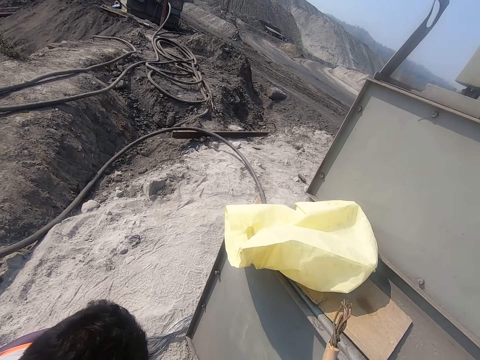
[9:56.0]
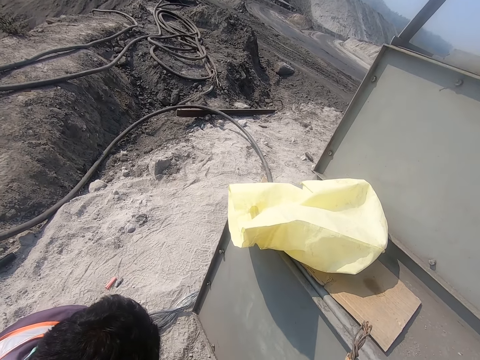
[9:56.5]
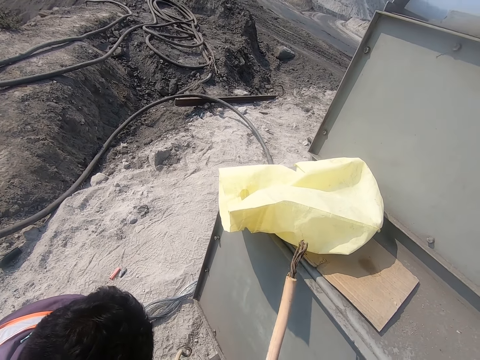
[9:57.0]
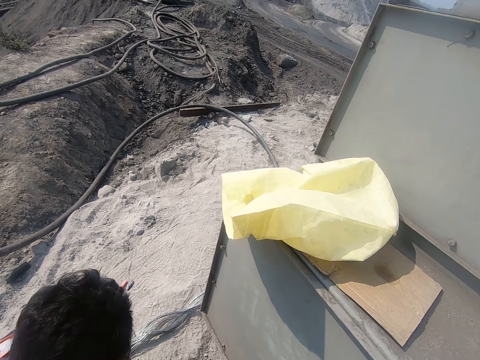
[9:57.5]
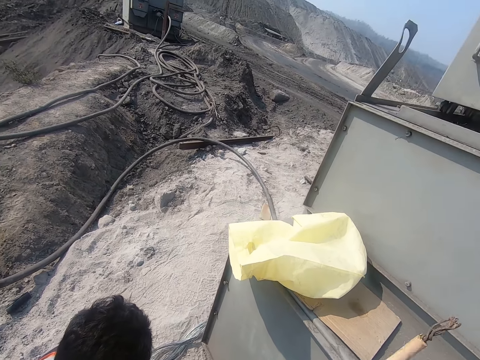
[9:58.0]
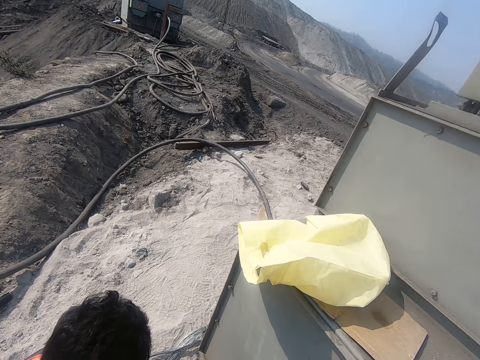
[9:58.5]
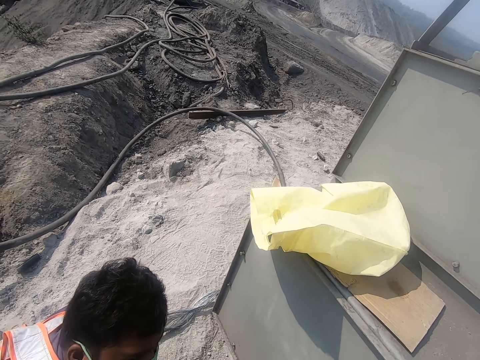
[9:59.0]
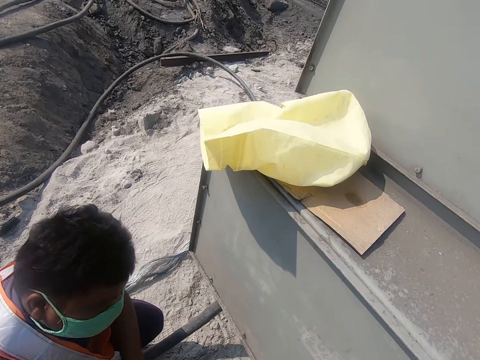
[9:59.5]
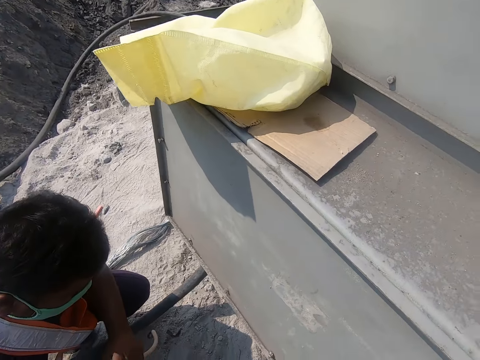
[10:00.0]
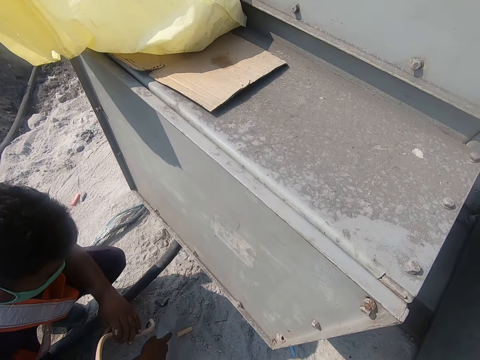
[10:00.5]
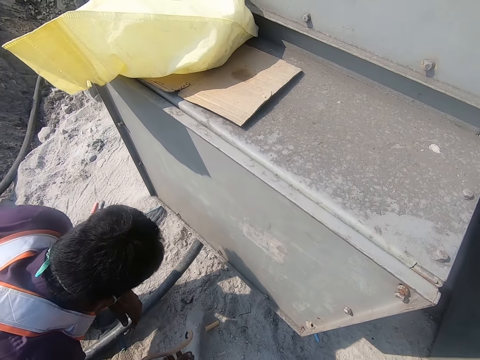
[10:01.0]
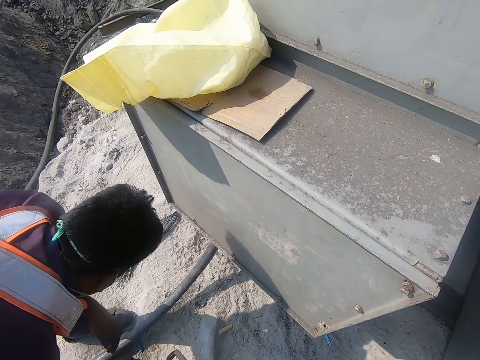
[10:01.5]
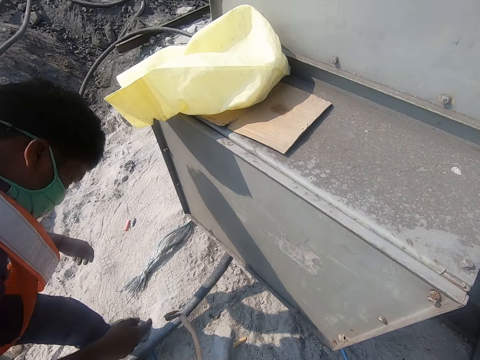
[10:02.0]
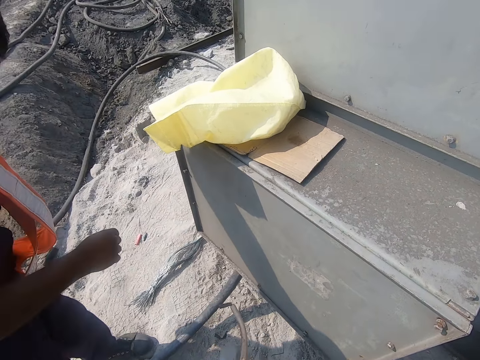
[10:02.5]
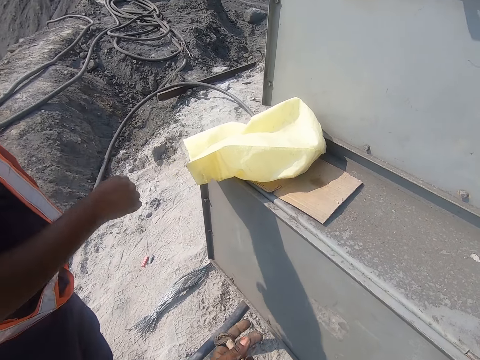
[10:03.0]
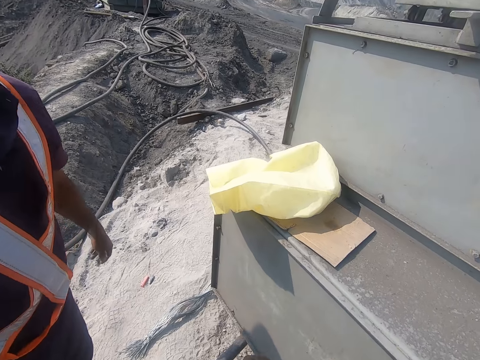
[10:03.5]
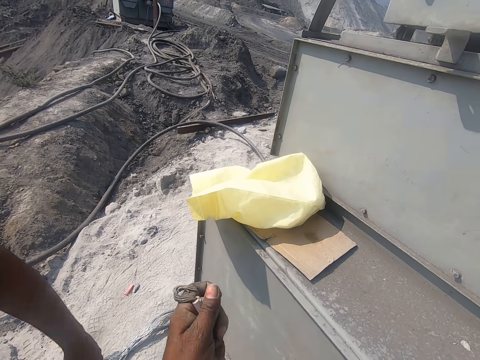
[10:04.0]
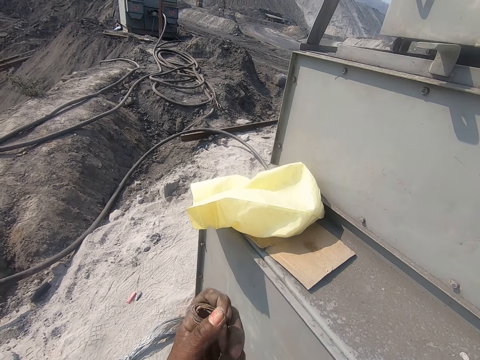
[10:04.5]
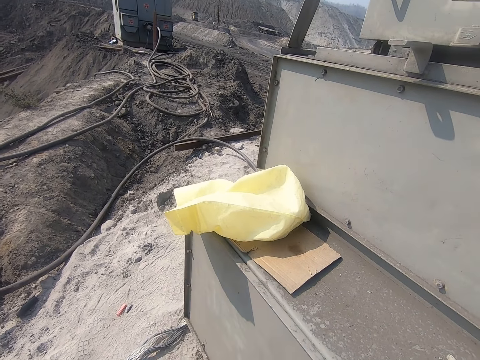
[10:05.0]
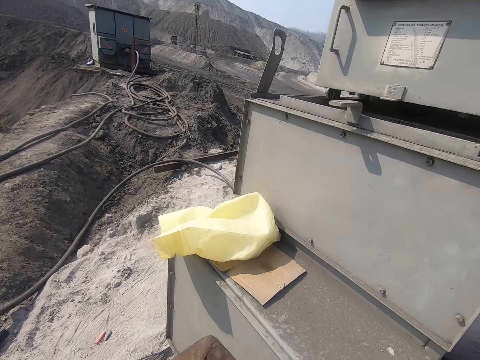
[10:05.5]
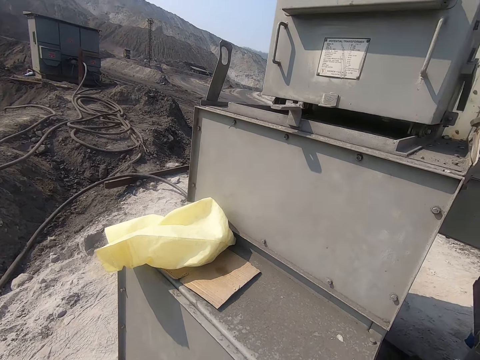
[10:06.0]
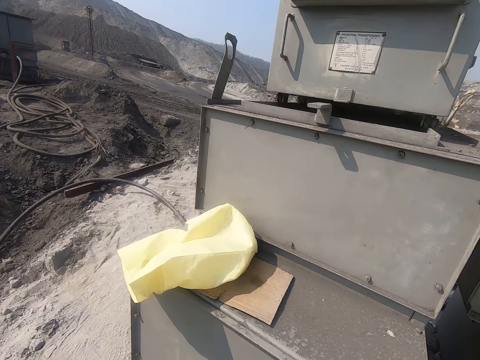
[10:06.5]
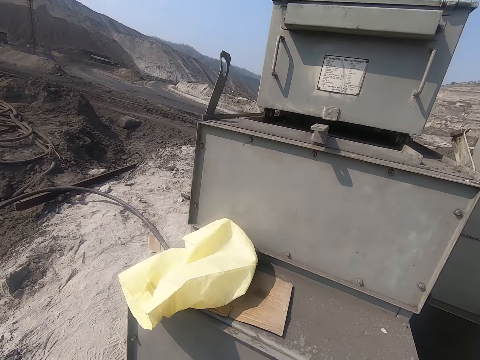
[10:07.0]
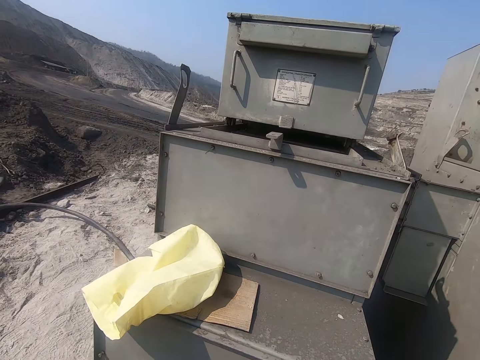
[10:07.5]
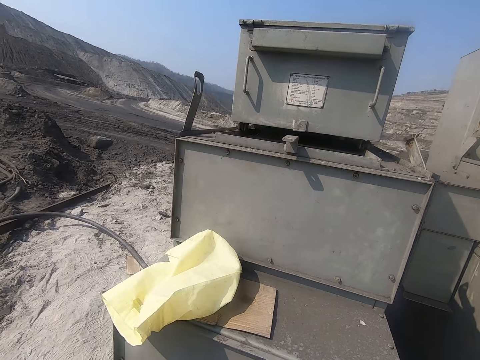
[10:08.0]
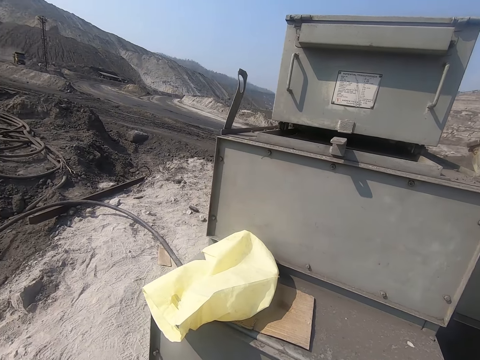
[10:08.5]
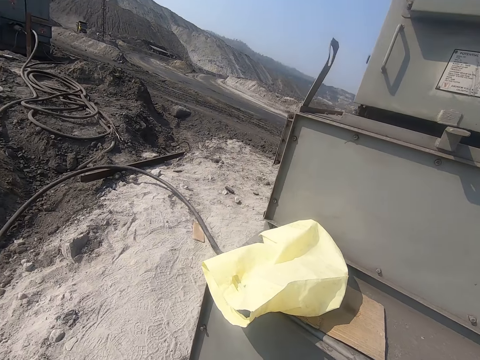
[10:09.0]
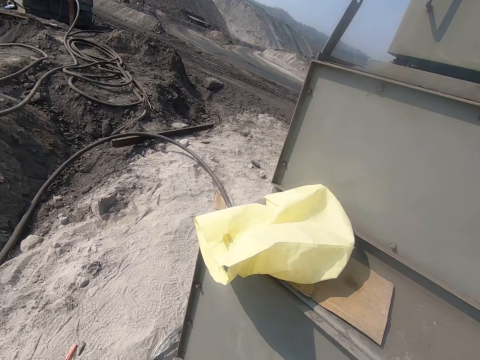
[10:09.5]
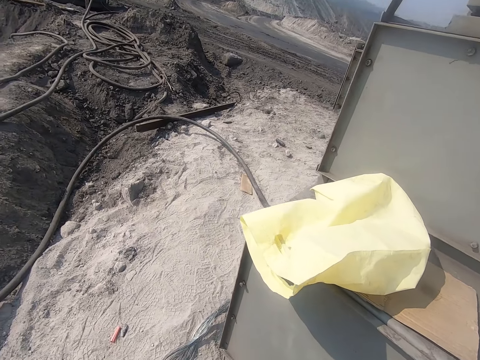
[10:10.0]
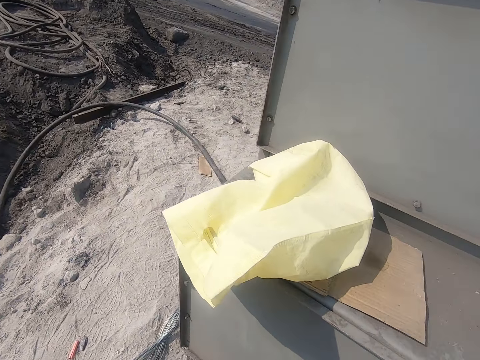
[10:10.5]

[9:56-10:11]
A man stands. The camera wearer holds a wire. They look at the generator.

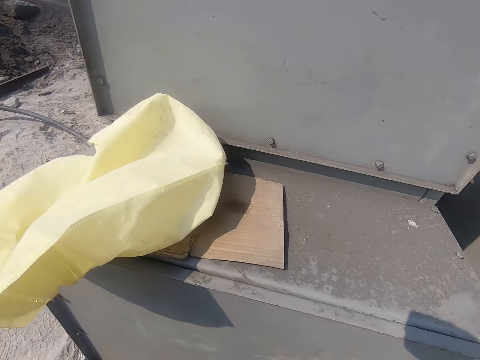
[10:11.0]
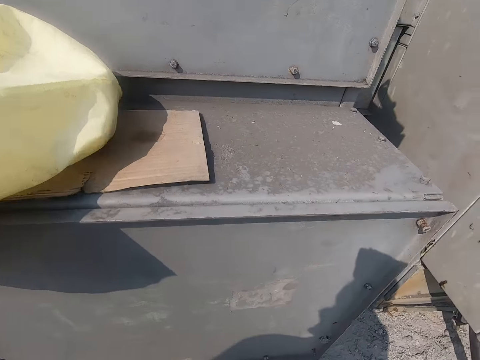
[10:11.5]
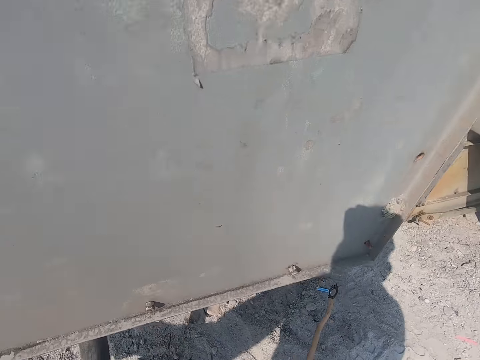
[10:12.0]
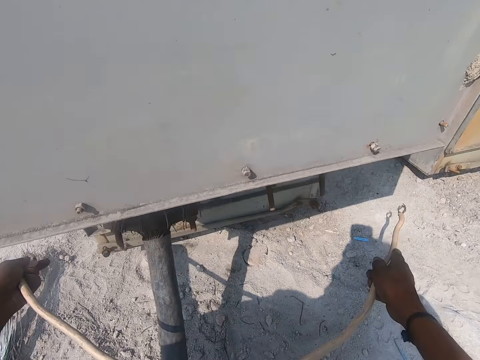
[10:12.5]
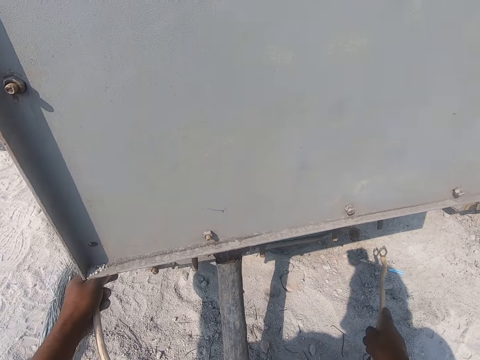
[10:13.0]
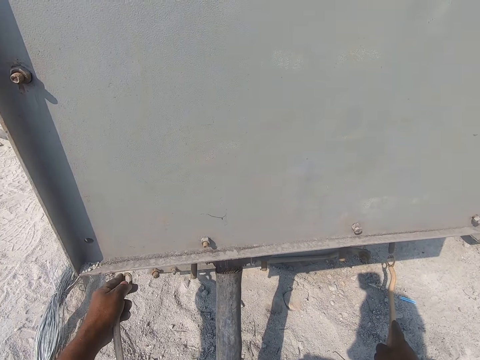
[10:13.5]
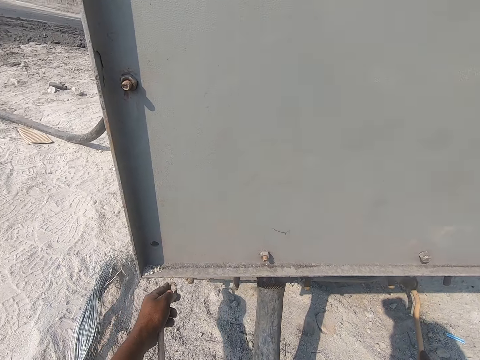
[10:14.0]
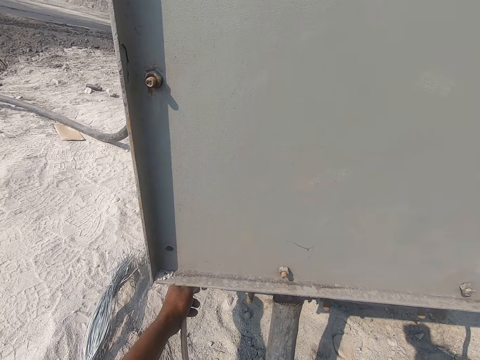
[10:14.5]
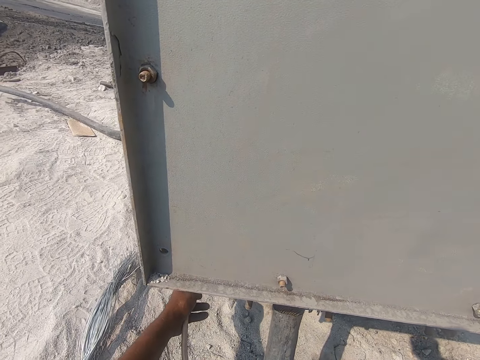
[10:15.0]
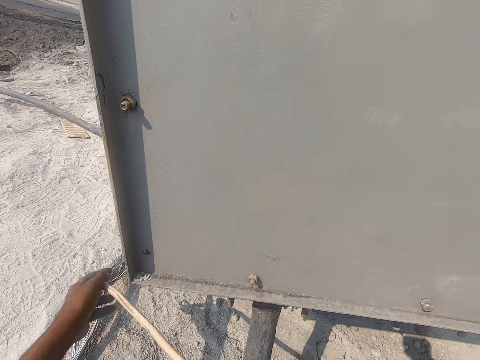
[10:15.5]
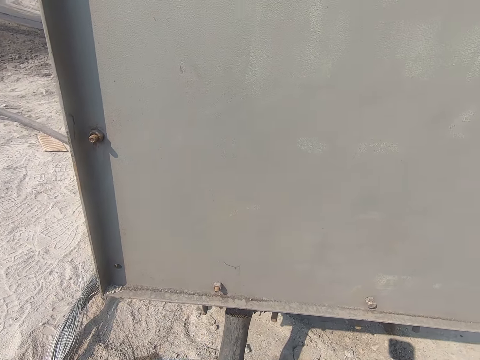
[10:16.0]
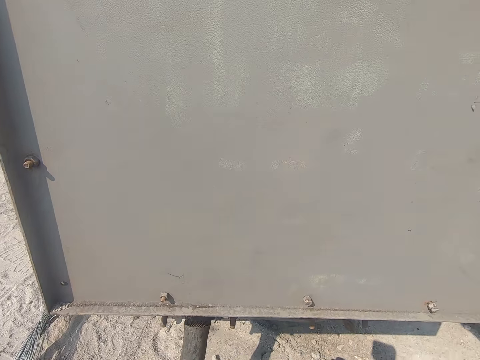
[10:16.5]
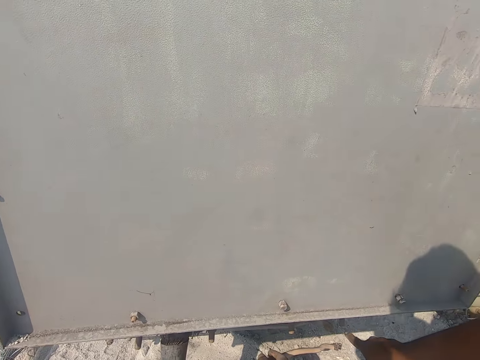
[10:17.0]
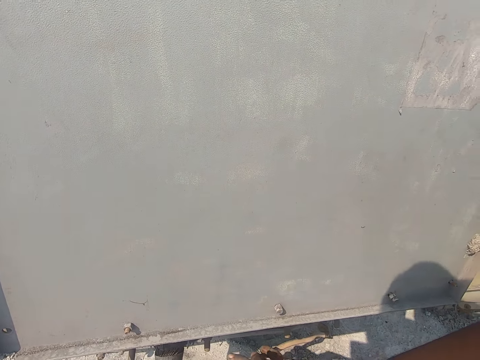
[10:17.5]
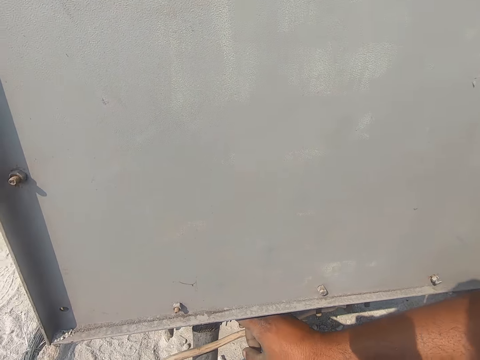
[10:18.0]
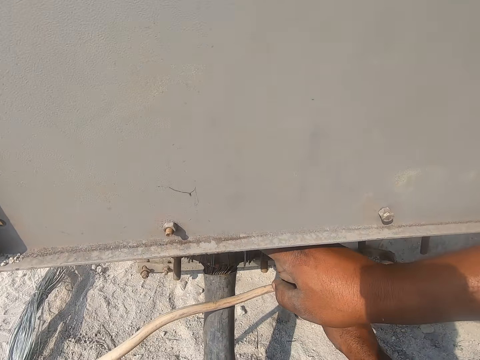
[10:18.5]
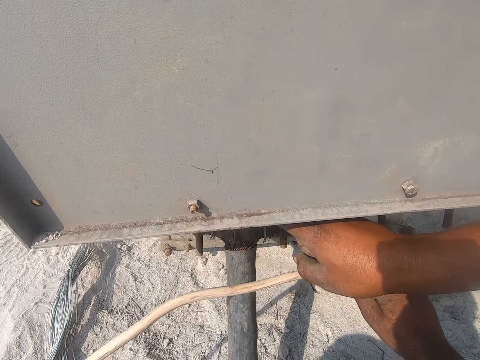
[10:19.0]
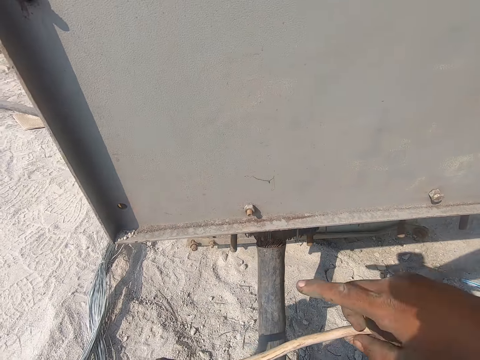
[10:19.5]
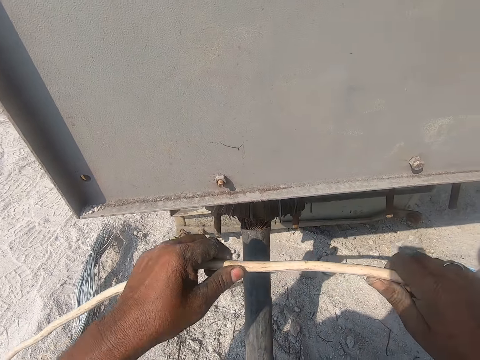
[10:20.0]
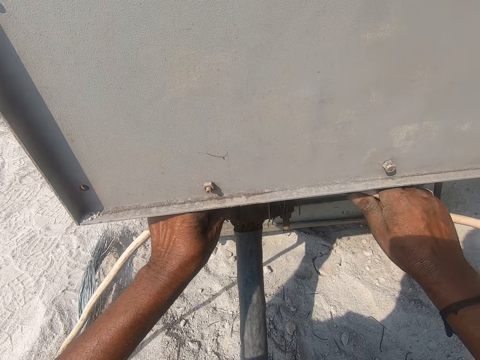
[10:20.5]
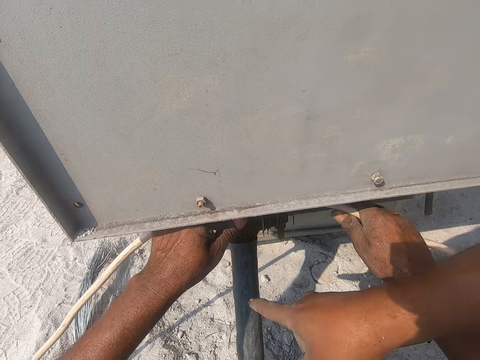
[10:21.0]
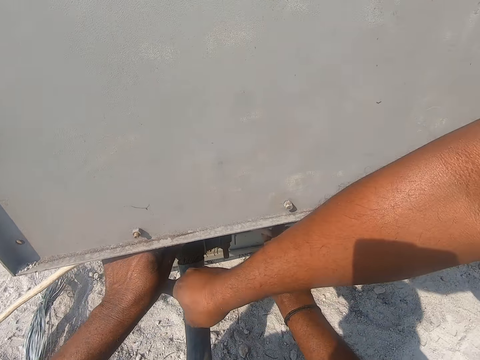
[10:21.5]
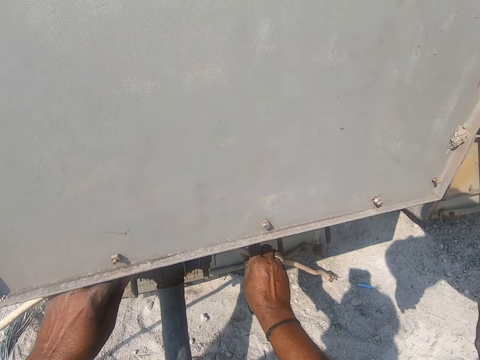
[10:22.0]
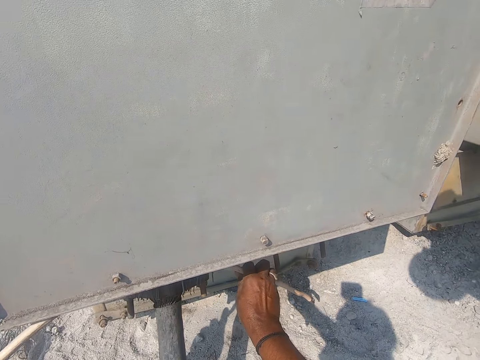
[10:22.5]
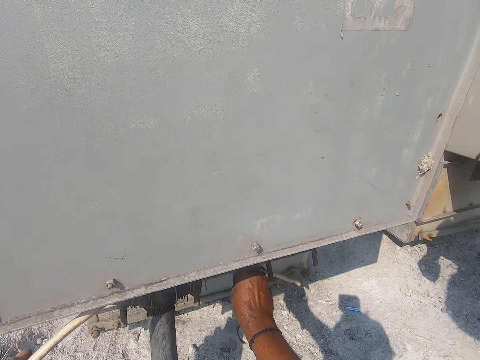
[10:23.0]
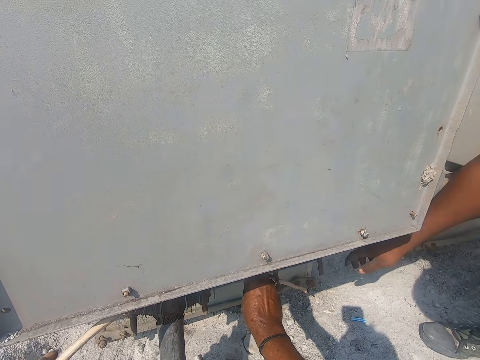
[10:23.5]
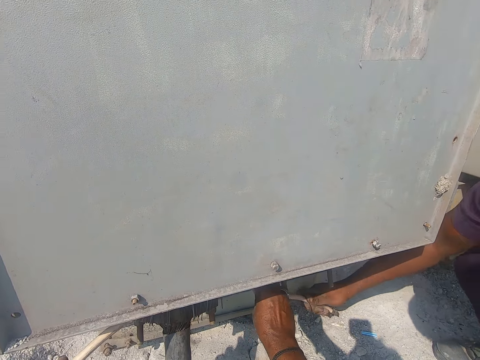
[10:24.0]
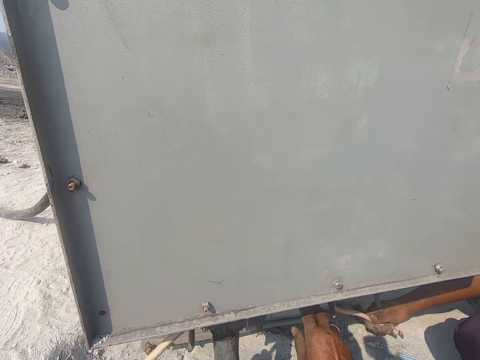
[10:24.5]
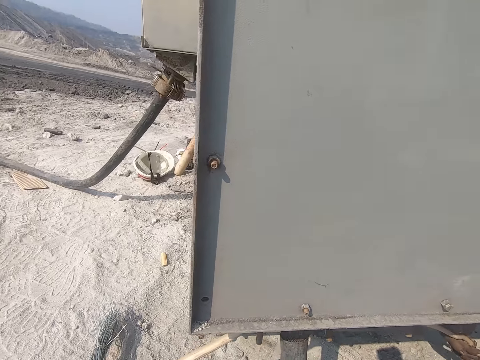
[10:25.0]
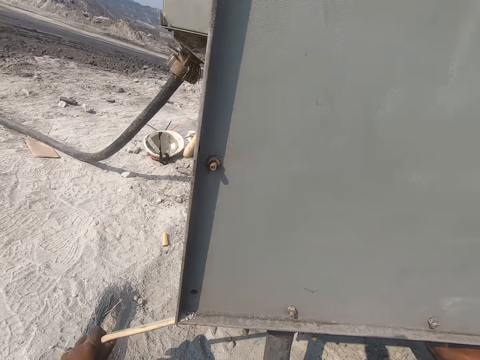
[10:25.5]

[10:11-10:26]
The camera wearer holds a wire. They fix the cable on something. A man talks to the camera wearer. The camera wearer puts the wire on the generator. They speak to the man. The man holds the cable with the camera wearer.
